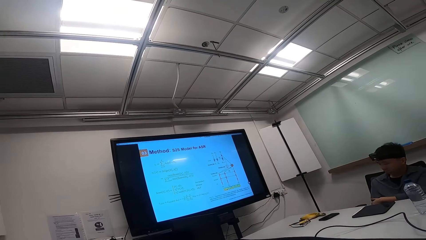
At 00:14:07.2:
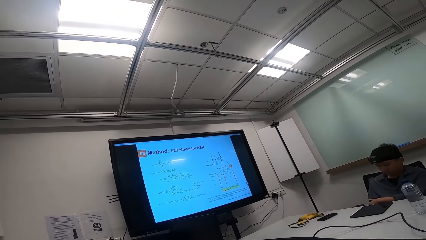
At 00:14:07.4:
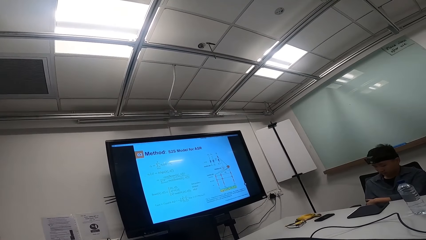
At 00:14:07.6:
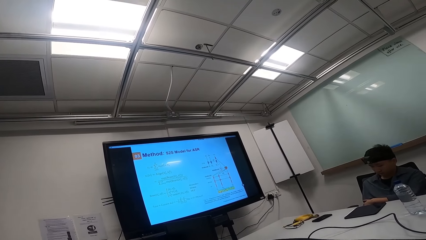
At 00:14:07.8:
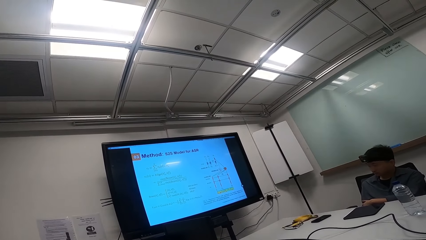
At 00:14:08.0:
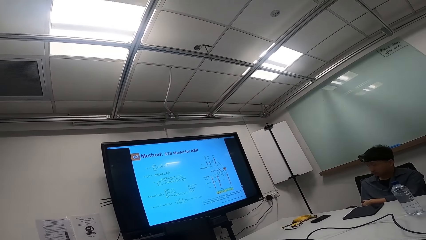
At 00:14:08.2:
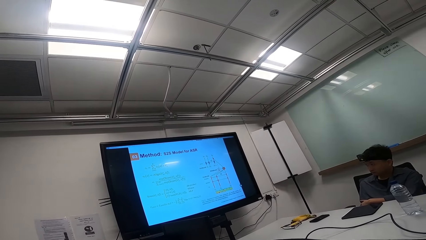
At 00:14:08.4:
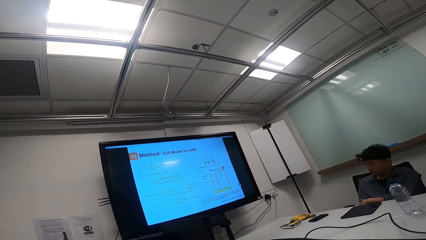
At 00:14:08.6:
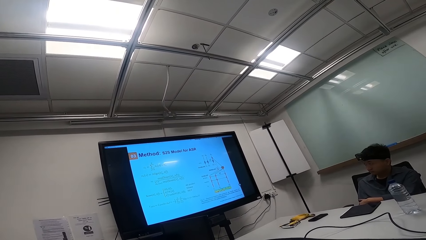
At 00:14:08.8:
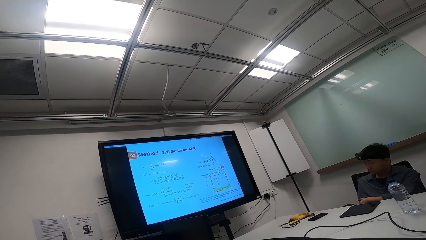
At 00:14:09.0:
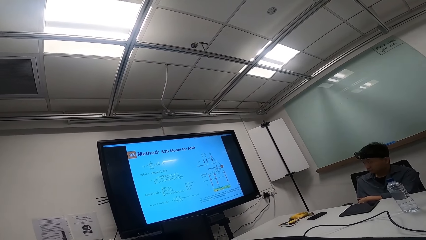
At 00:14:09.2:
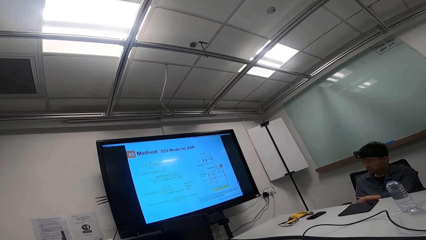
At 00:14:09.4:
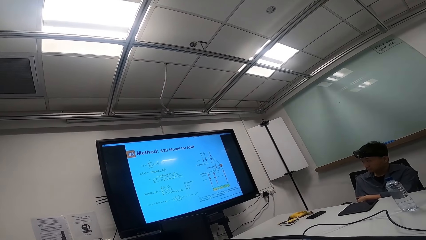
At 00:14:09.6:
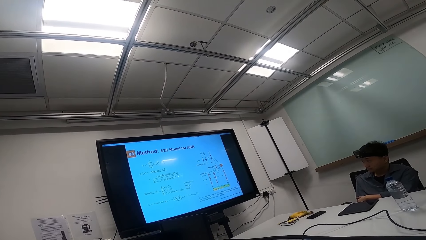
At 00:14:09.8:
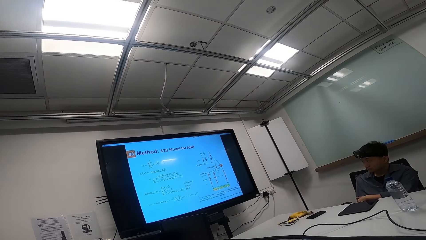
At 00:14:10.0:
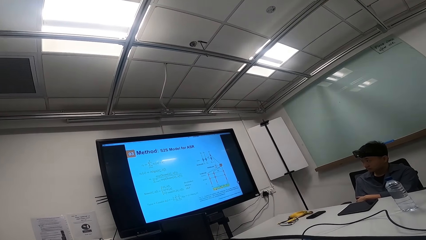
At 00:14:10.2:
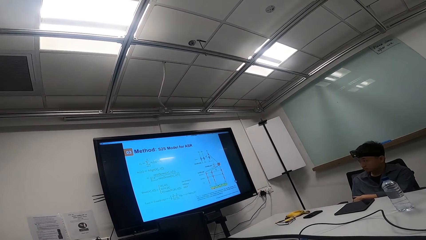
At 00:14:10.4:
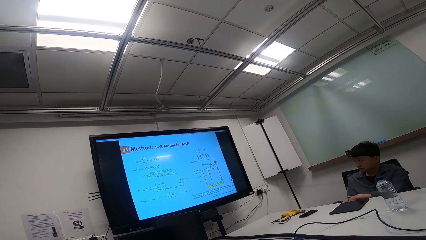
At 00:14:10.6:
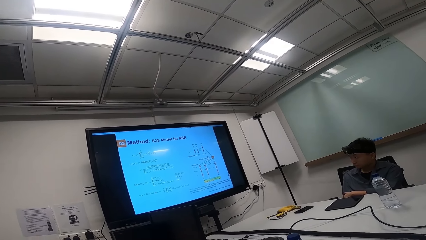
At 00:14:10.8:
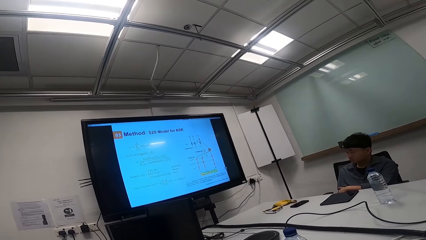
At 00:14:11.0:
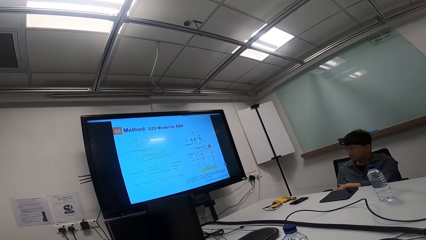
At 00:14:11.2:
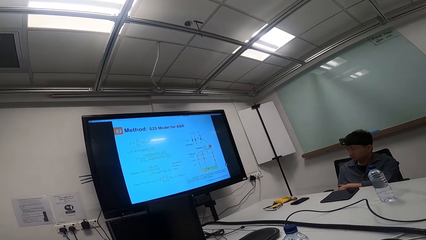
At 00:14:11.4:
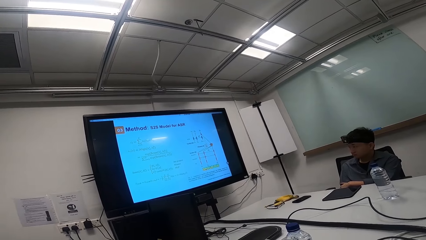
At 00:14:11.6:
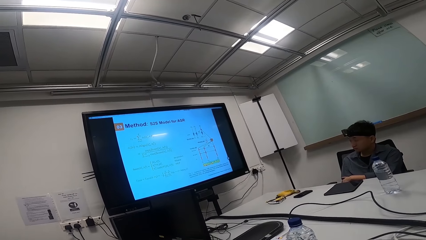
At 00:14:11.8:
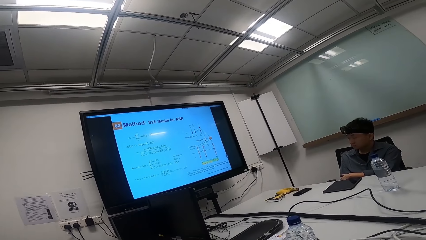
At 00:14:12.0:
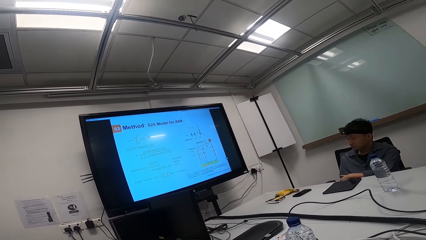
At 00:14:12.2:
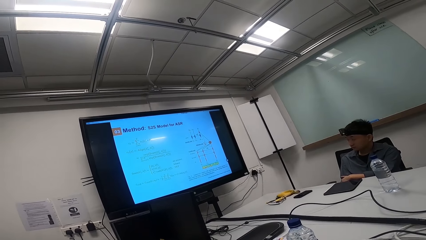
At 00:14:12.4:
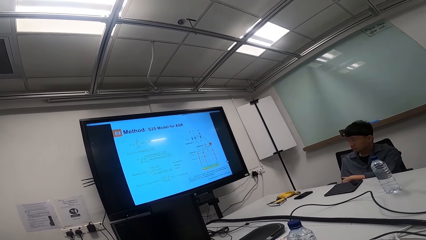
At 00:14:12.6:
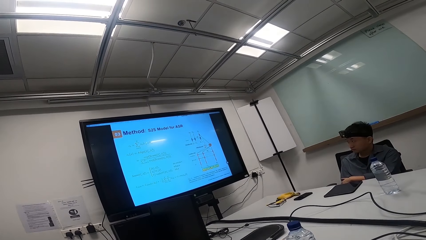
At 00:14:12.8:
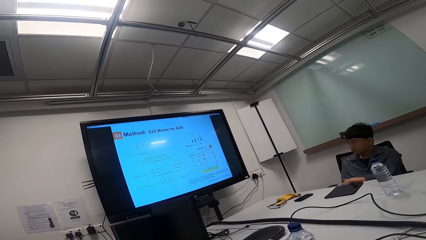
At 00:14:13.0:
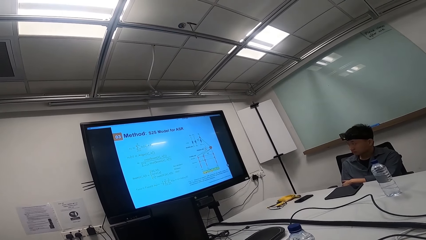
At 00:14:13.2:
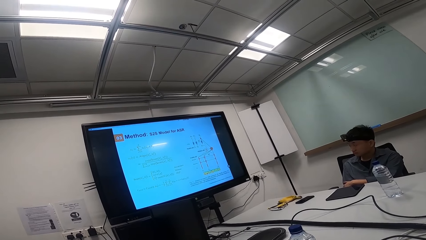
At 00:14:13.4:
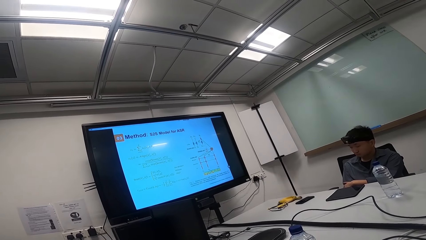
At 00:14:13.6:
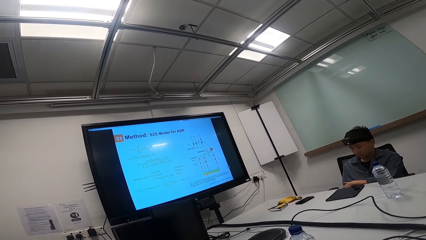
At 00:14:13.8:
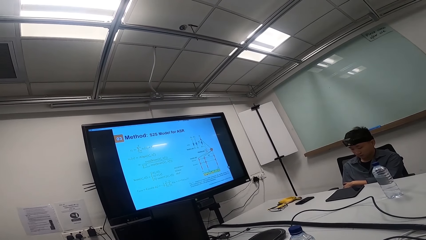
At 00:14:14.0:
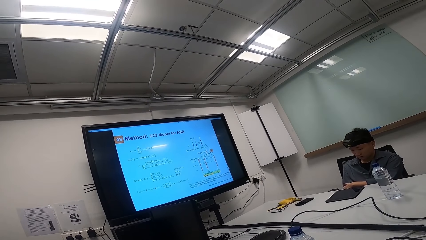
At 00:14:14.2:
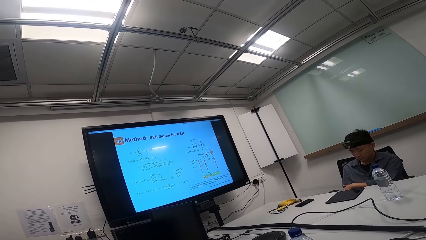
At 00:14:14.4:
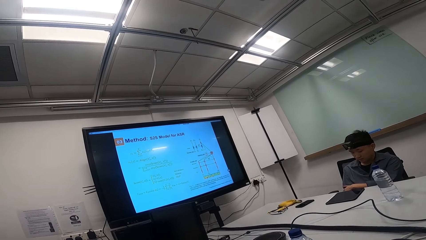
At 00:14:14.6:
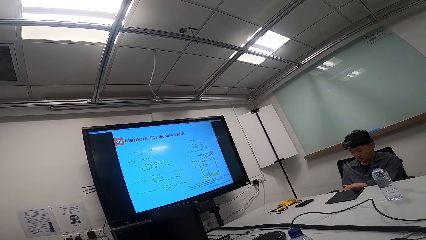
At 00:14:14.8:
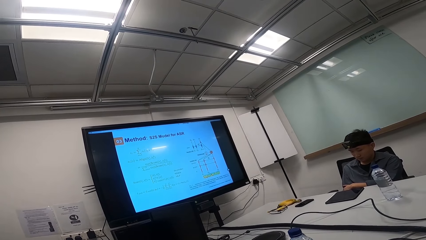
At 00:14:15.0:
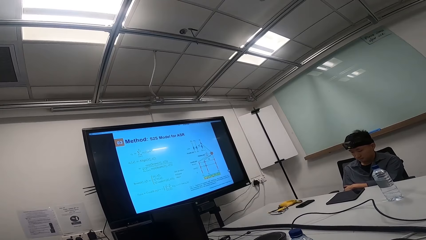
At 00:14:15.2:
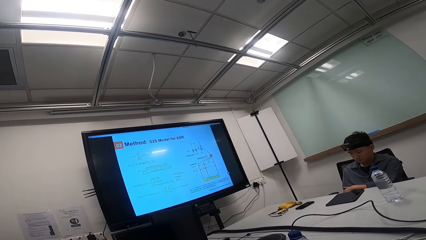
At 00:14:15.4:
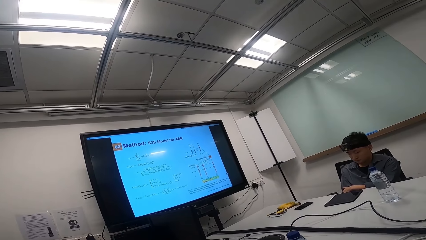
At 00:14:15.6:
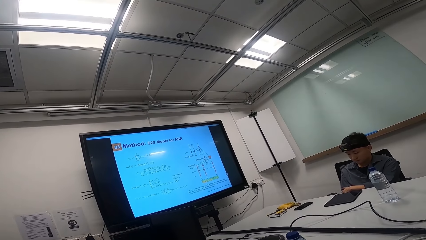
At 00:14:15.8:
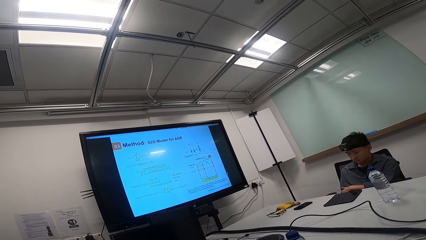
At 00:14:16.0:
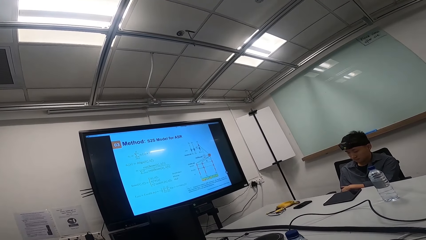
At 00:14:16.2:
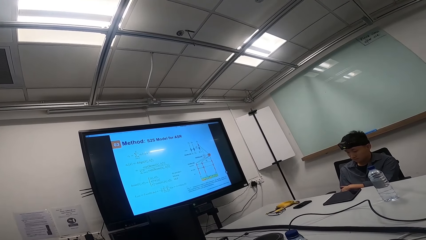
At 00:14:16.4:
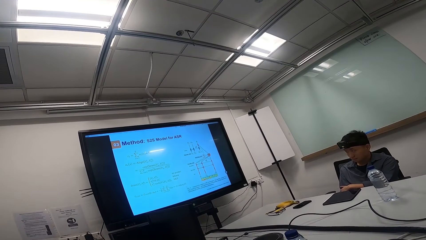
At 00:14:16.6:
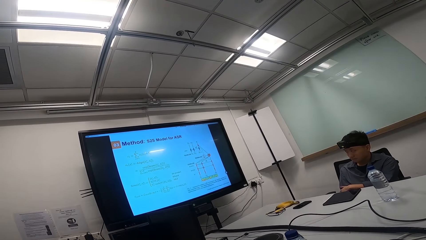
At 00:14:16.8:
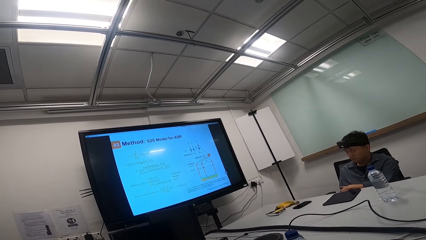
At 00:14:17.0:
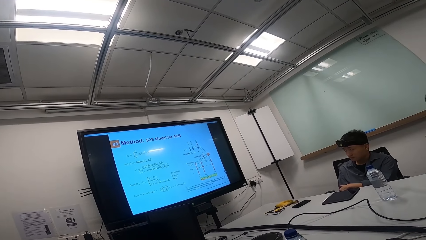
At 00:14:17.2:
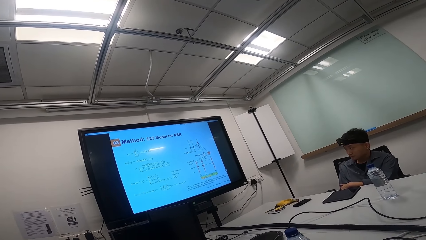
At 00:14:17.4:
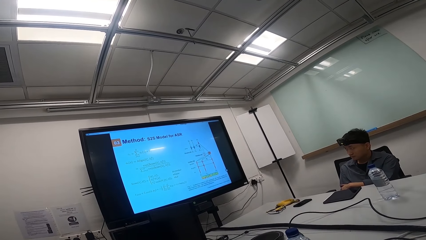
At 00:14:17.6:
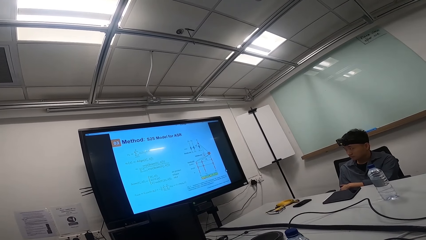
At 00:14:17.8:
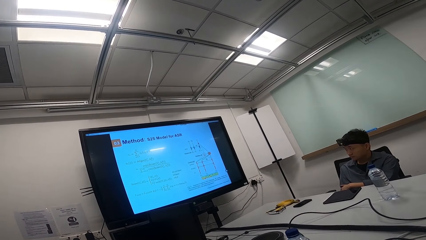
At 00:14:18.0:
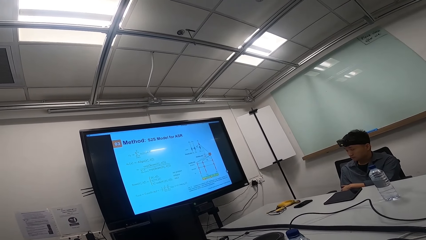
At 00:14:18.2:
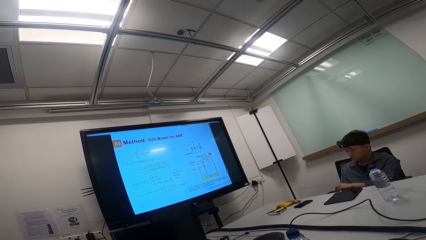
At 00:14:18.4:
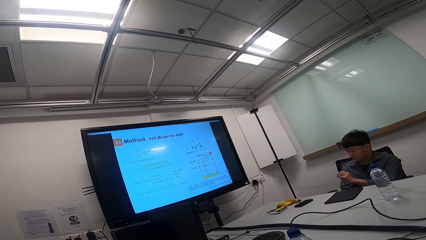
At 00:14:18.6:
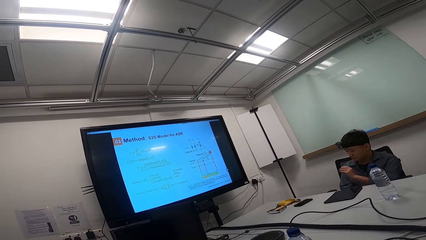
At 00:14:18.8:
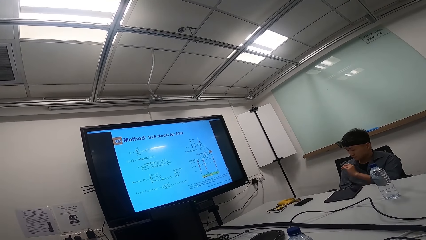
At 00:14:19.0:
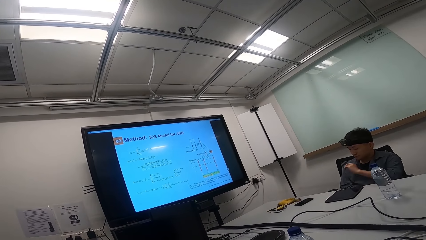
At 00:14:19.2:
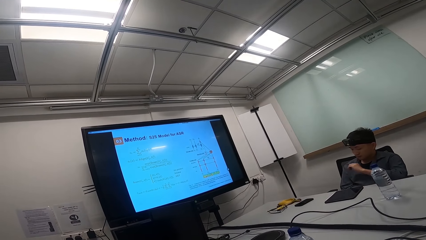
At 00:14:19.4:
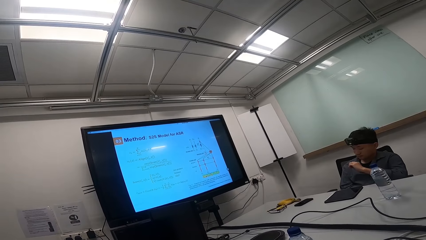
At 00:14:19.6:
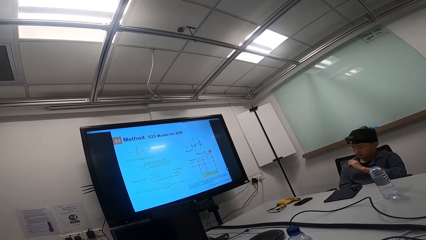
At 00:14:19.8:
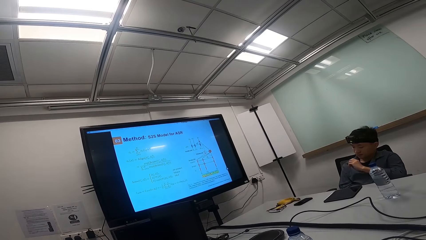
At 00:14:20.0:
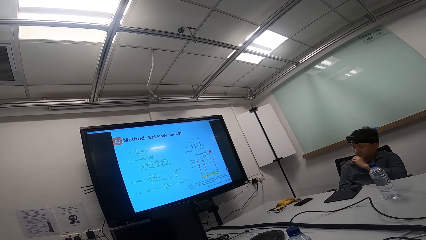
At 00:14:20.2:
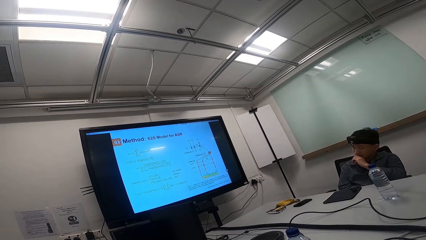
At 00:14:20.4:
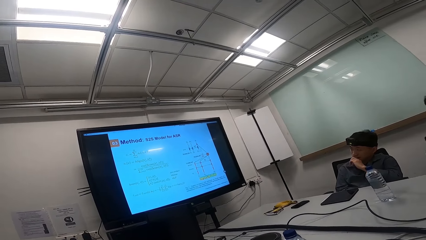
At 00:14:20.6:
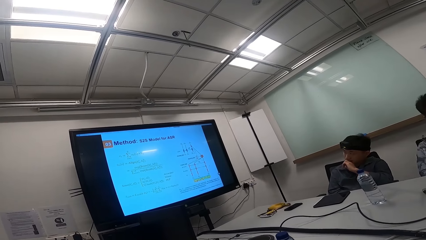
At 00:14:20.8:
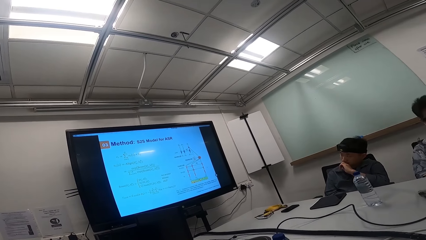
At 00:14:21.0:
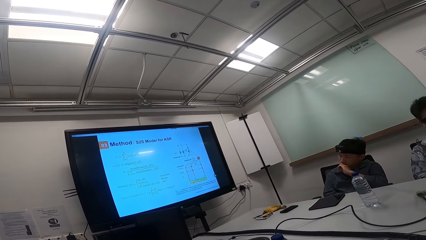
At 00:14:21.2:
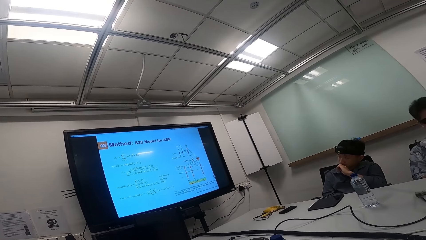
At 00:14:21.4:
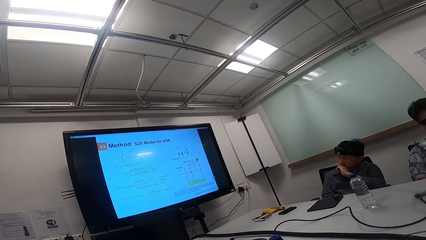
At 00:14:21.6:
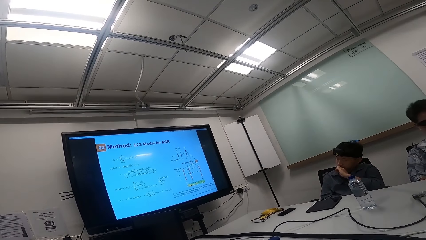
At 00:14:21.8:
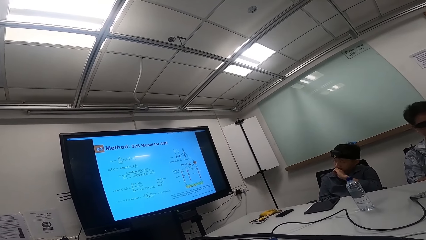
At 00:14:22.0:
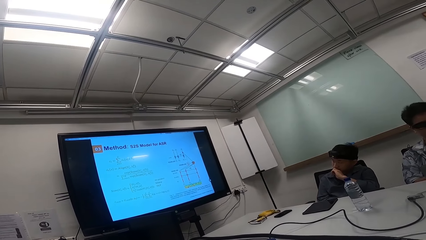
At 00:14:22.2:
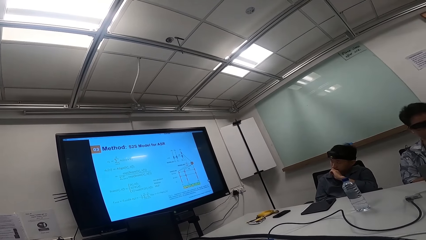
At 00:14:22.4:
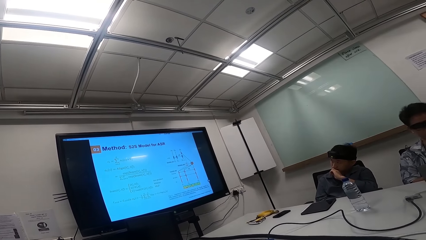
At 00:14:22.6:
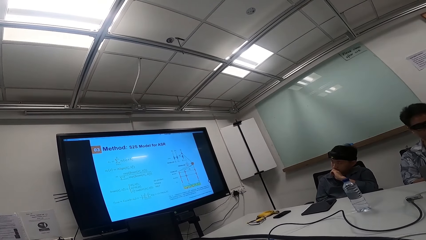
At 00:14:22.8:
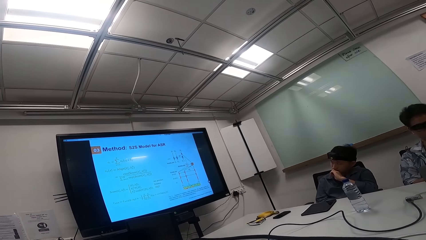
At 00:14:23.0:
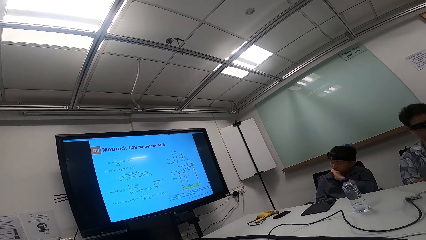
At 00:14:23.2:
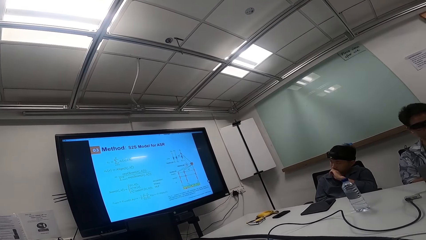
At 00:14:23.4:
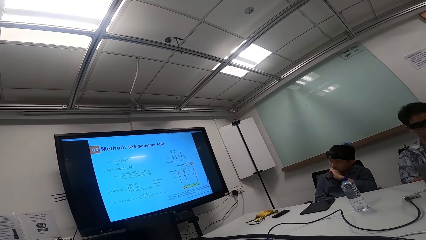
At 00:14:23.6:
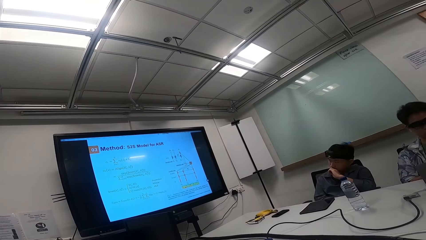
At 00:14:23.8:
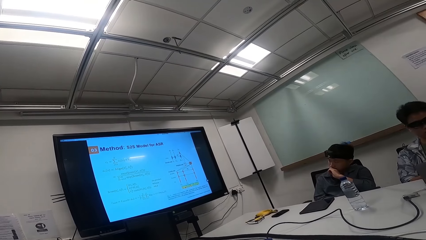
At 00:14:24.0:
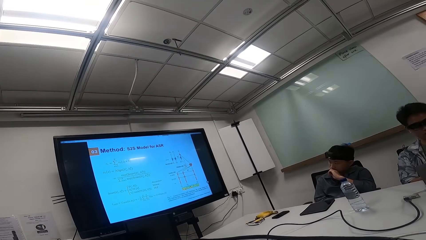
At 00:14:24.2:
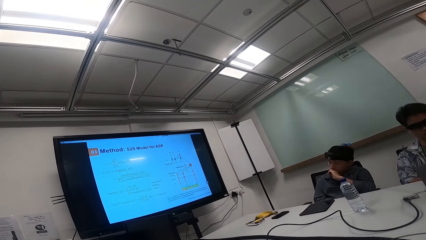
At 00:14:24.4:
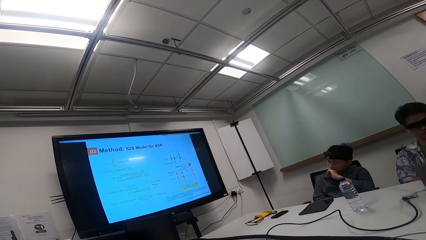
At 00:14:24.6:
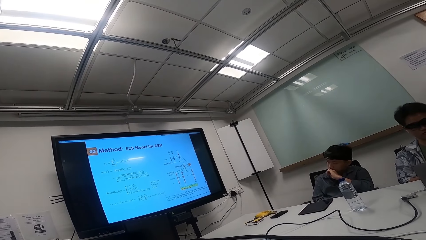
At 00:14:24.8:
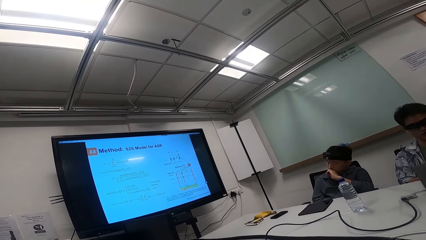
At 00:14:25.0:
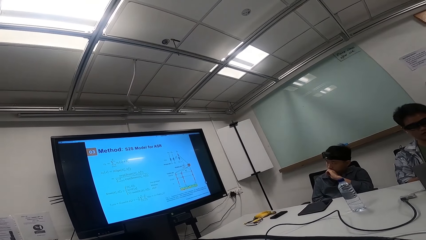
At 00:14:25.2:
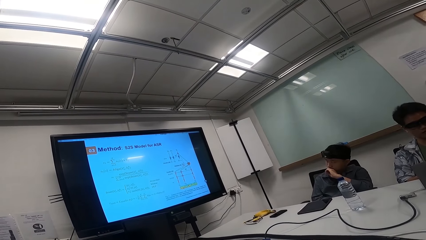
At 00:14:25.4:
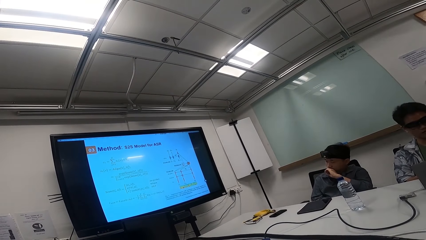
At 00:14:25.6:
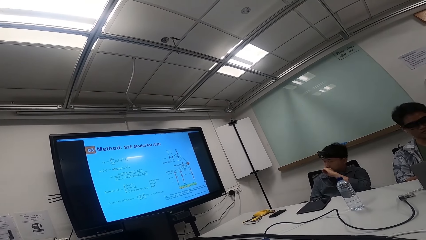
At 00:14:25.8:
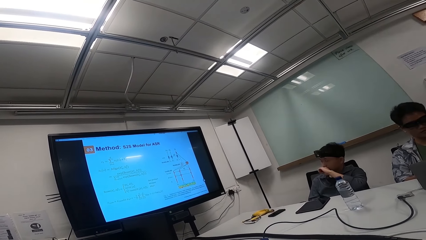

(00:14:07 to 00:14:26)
A person puts his hand on the mouth.
